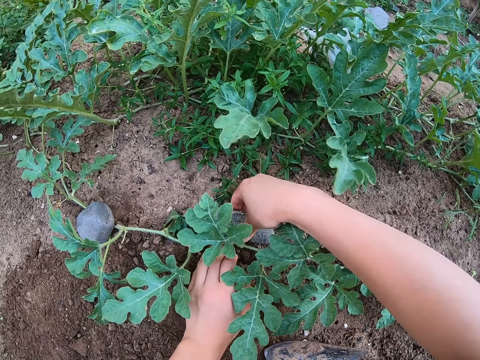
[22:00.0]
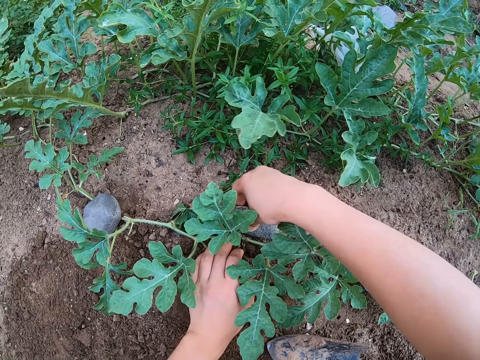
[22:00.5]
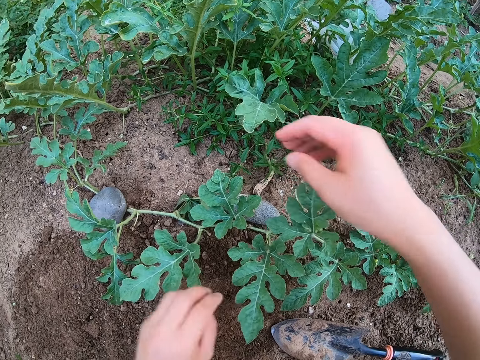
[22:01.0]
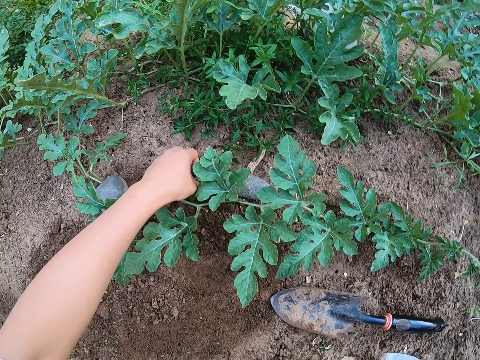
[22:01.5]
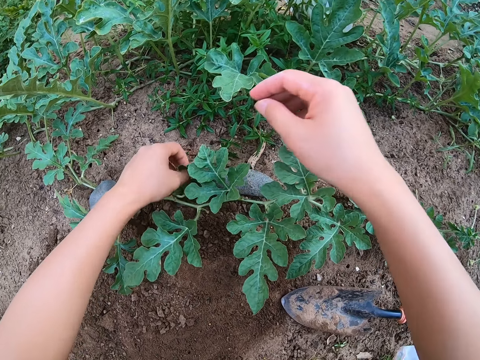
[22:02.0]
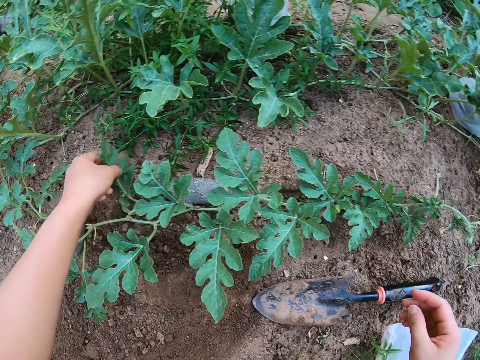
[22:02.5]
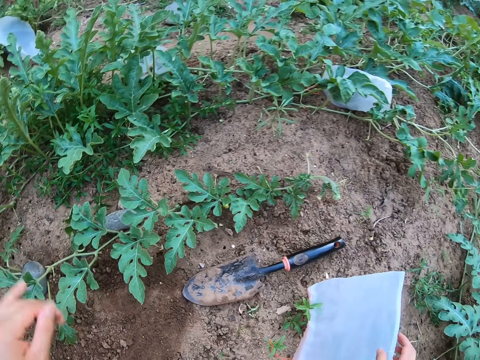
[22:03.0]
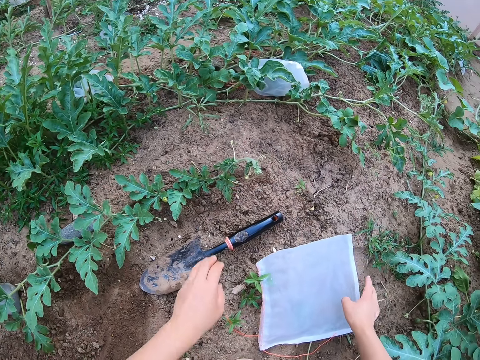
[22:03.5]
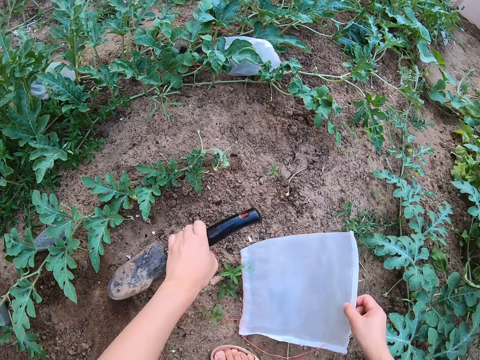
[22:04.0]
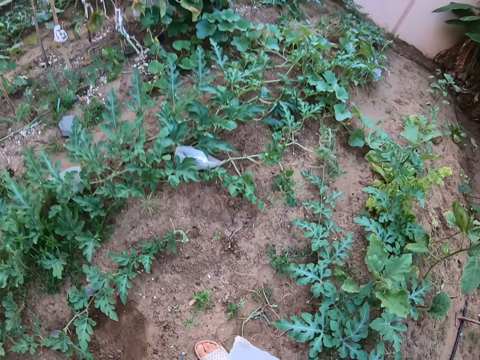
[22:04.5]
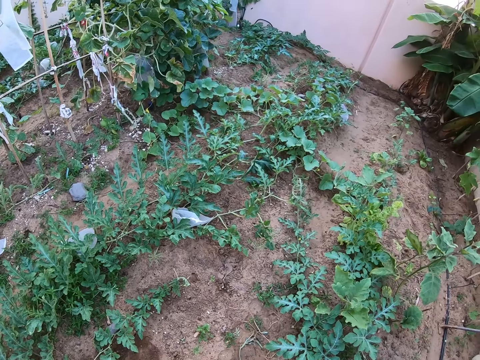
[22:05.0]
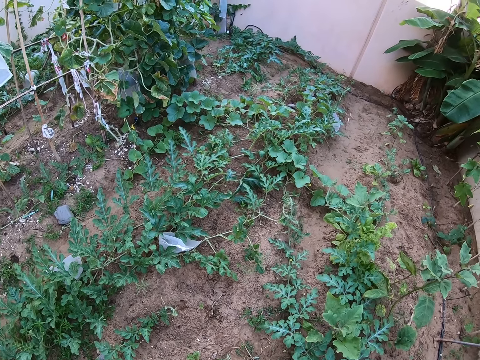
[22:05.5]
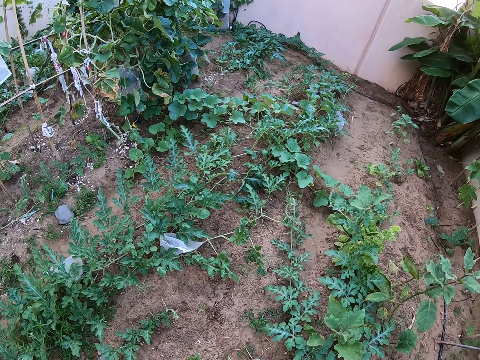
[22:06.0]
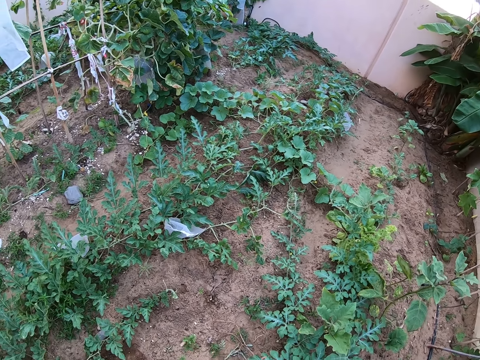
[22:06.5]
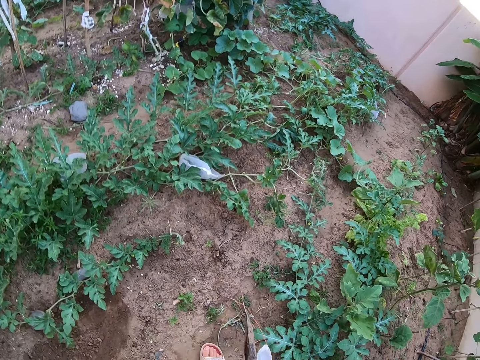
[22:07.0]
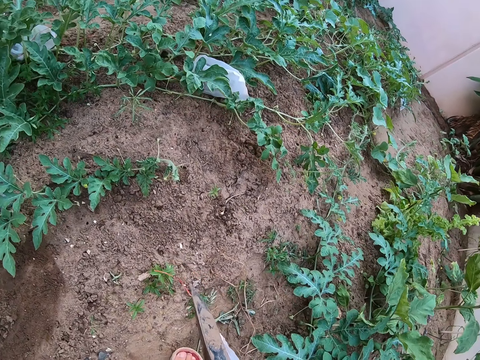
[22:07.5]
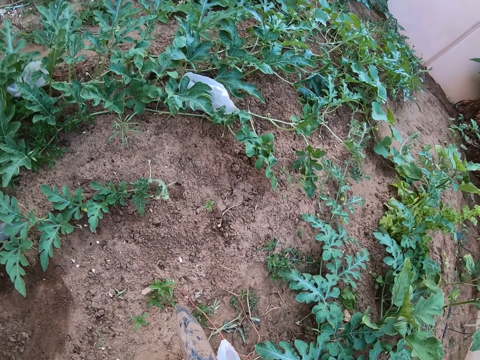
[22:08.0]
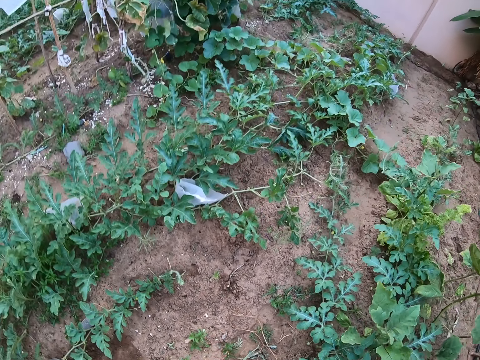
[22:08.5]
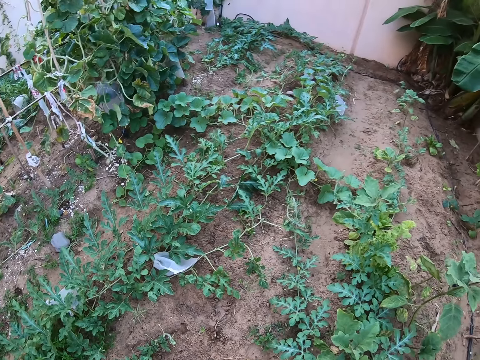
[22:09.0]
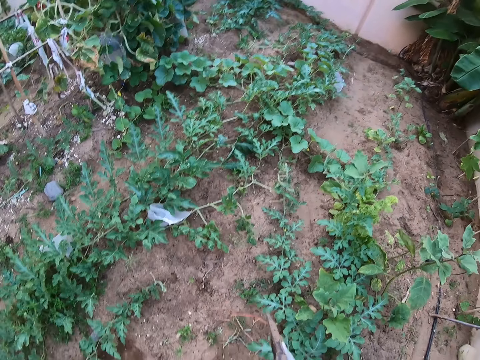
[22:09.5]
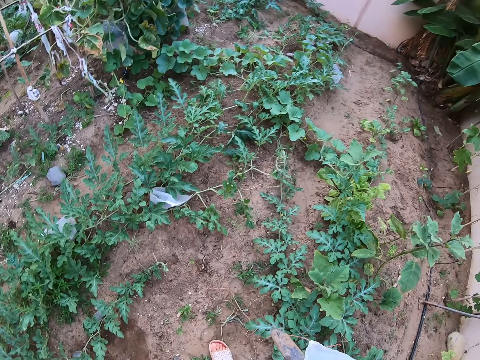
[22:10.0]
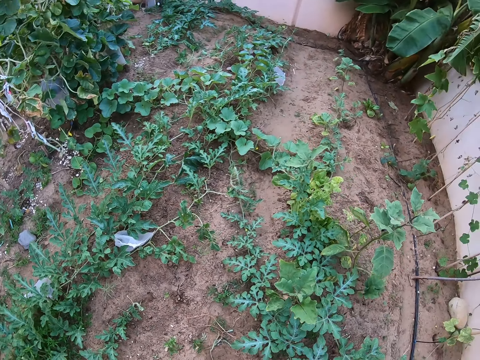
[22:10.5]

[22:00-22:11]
The camera wearer places the stone on the ground. They lift a watermelon leaf from the ground. They pick a paper and a trowel from the ground. They stare around the garden.

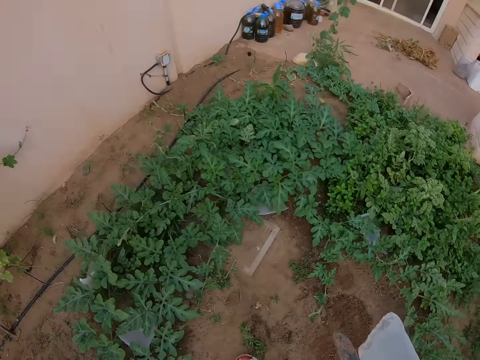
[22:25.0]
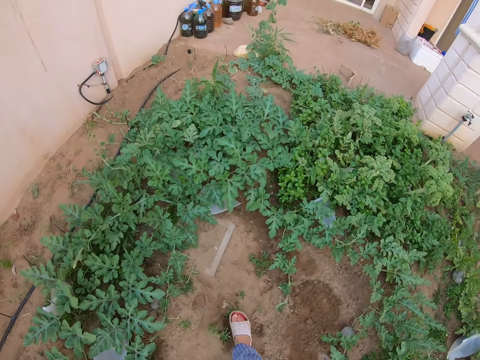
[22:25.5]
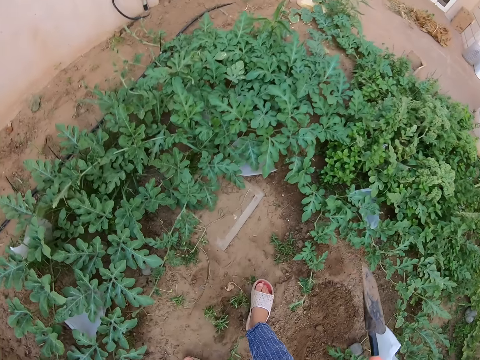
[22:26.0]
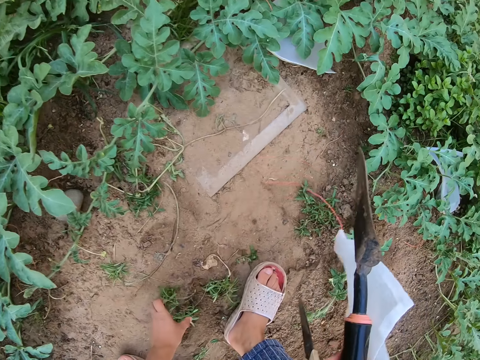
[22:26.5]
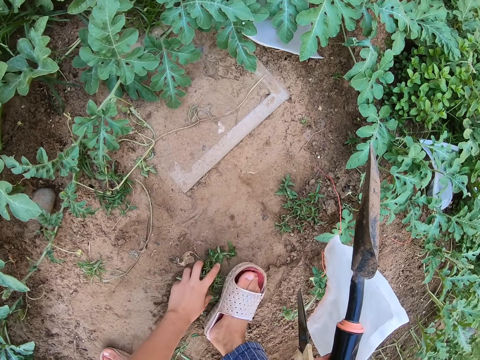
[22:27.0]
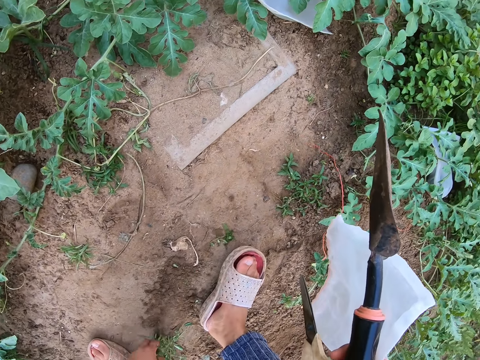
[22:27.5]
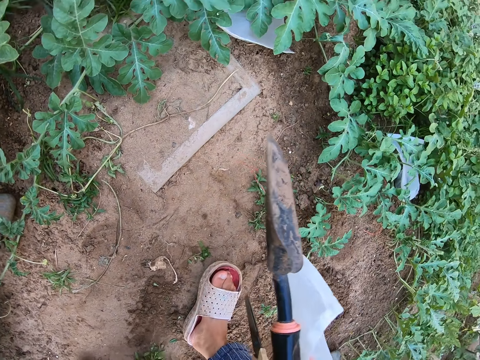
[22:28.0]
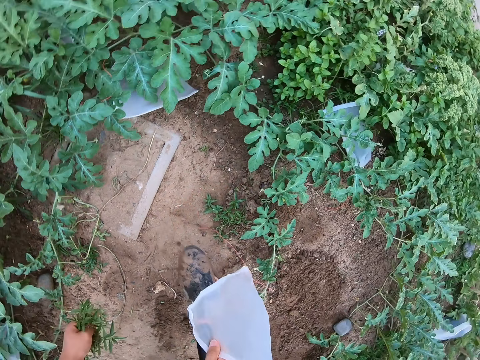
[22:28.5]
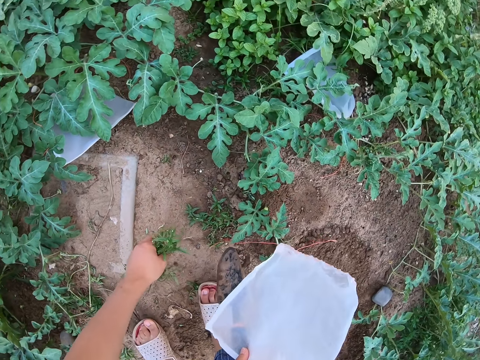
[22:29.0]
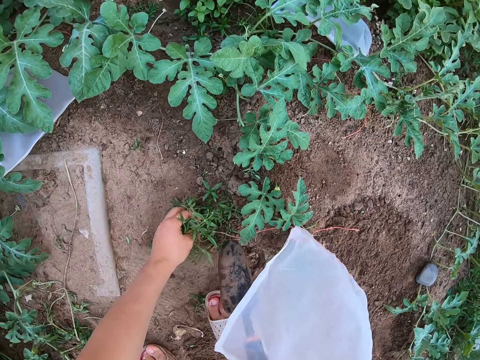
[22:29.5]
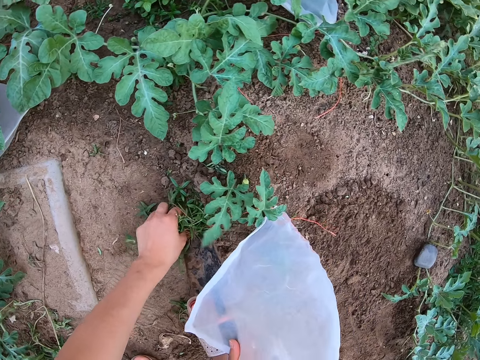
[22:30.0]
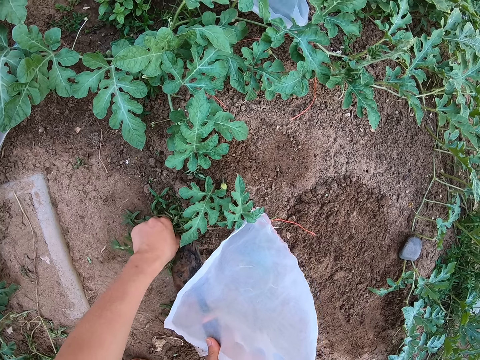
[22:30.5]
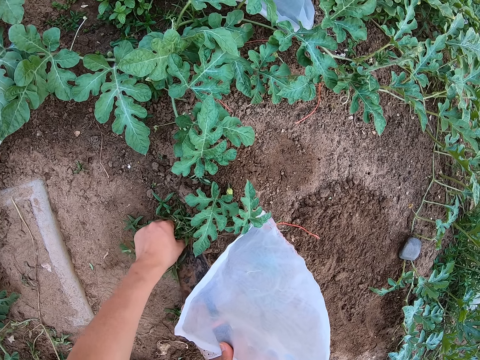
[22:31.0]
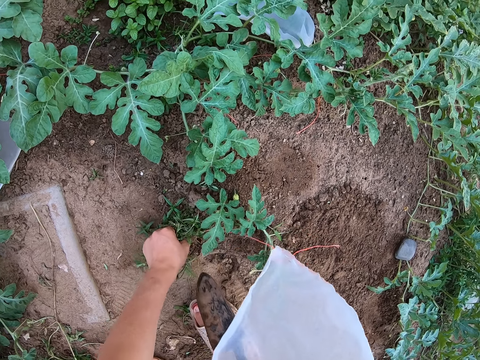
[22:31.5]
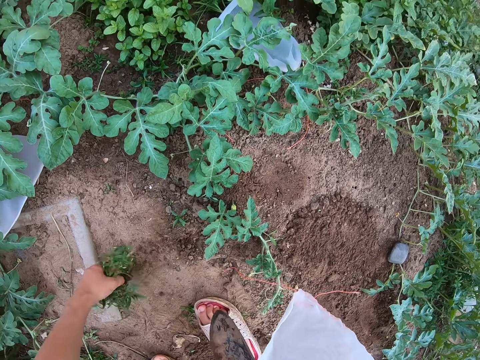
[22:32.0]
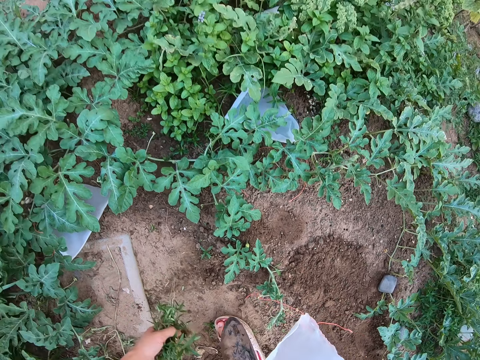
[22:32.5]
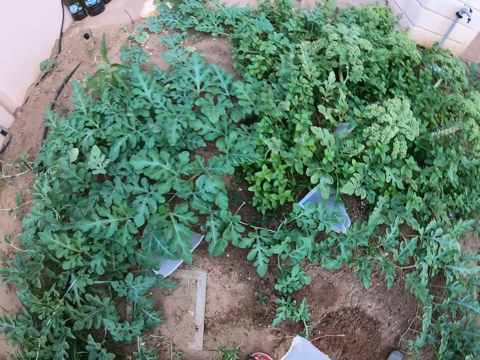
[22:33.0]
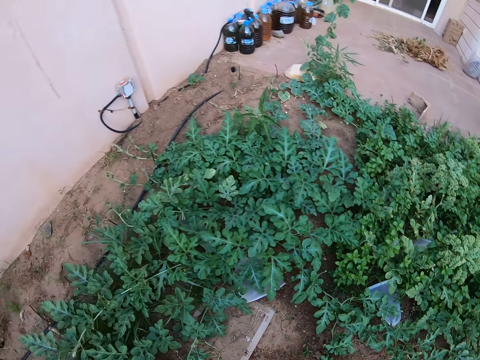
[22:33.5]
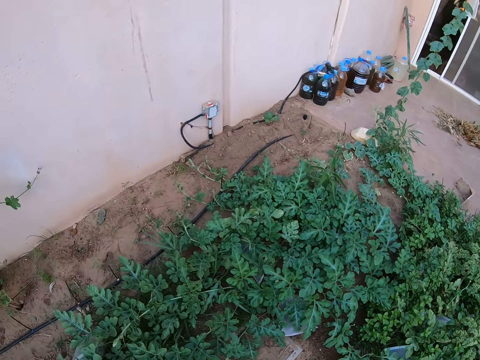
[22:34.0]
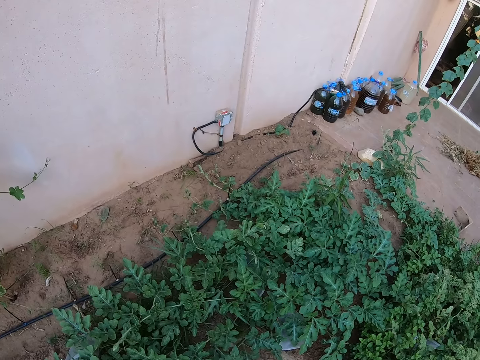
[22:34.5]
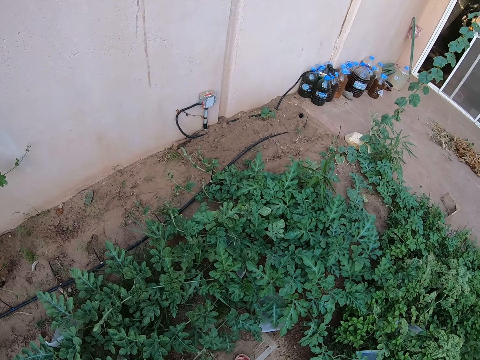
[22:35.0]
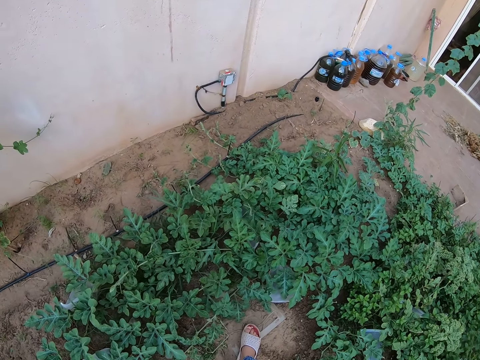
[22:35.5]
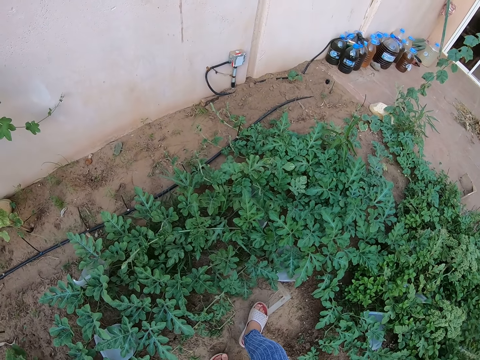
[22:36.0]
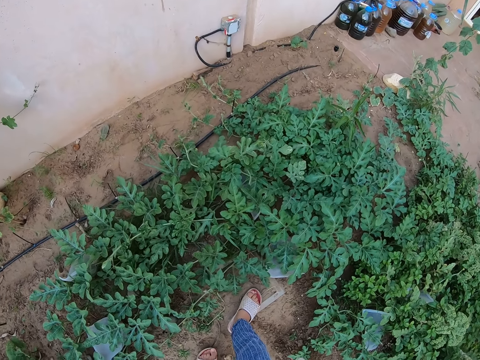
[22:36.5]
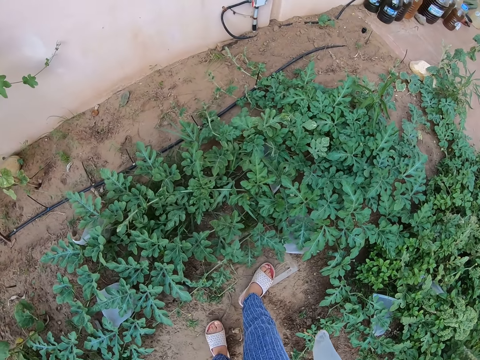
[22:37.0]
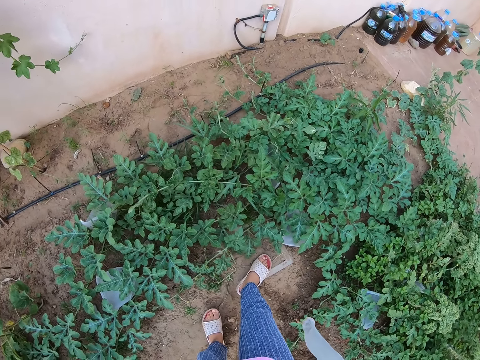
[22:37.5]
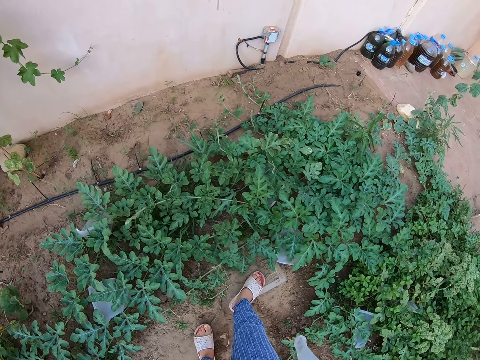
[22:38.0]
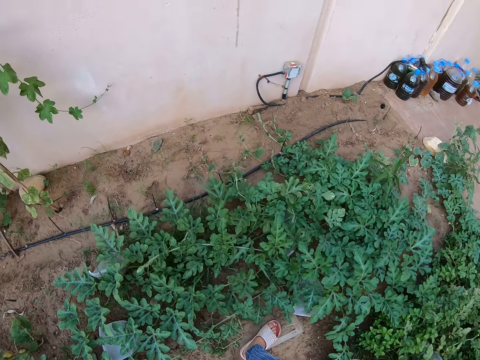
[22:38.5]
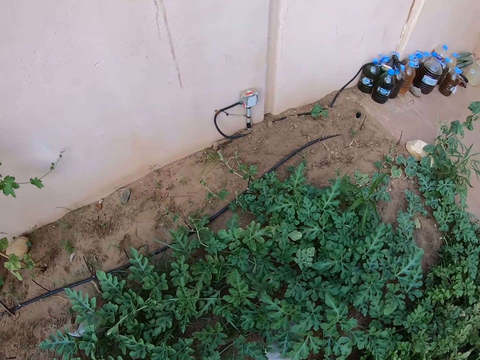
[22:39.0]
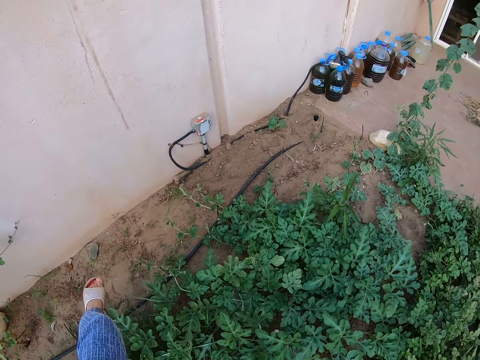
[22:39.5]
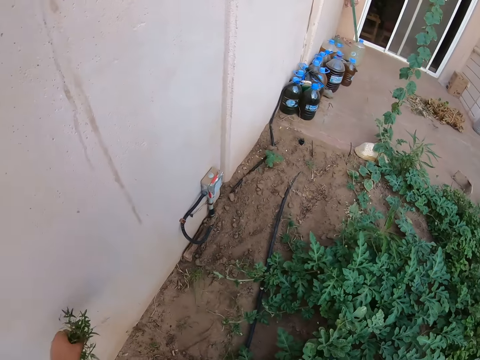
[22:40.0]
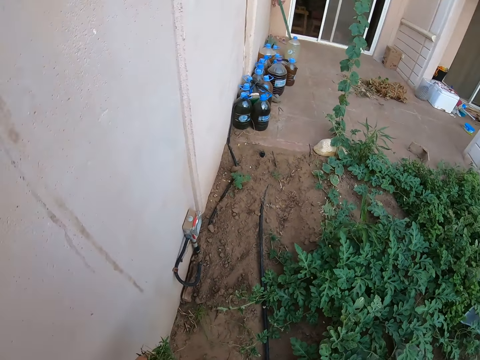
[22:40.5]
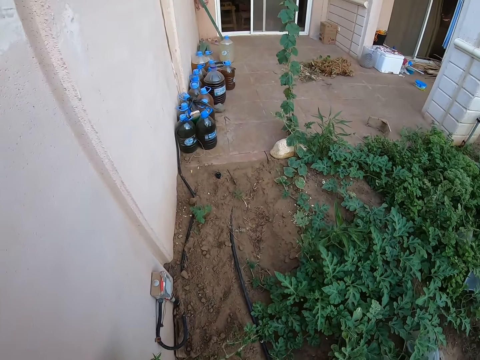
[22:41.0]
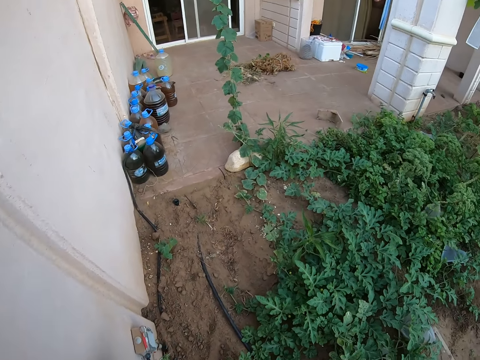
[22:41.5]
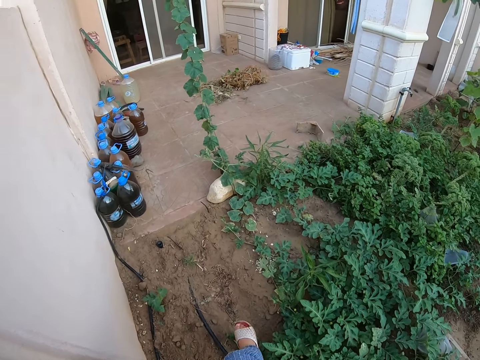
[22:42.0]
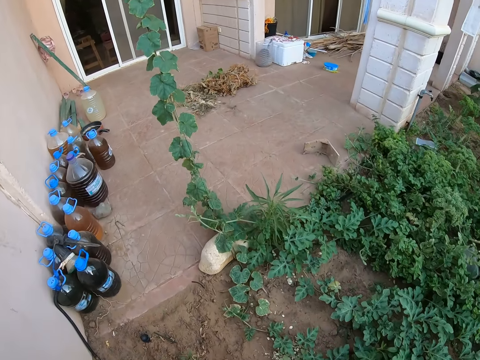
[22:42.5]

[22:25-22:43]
The camera wearer picks weed plants from the garden. They uproot a weed from the ground. They look around the garden. They walk around the garden.
